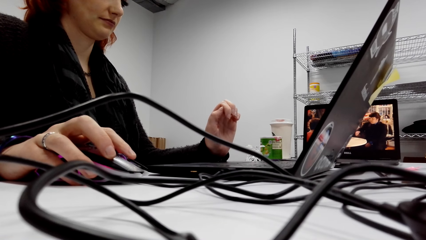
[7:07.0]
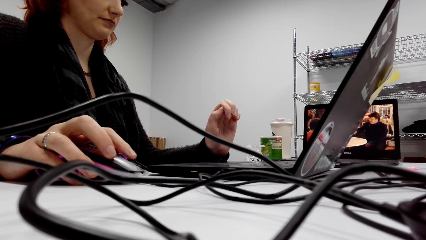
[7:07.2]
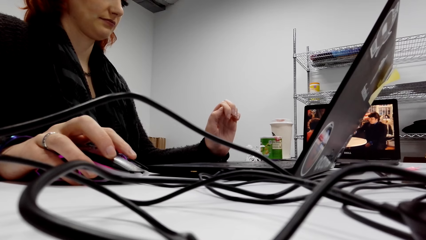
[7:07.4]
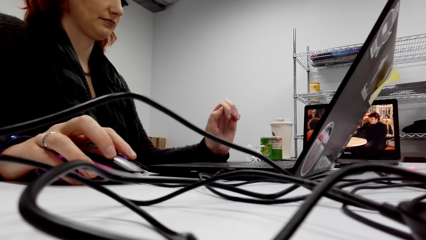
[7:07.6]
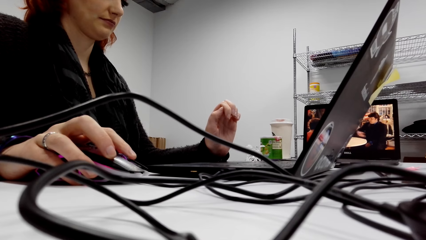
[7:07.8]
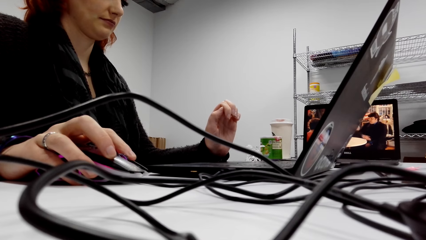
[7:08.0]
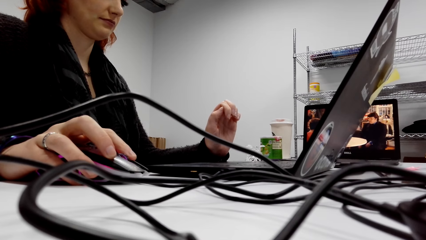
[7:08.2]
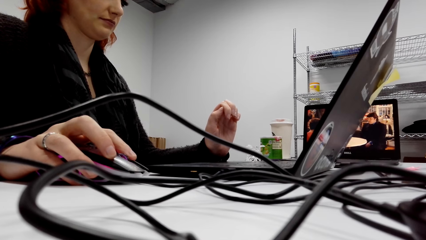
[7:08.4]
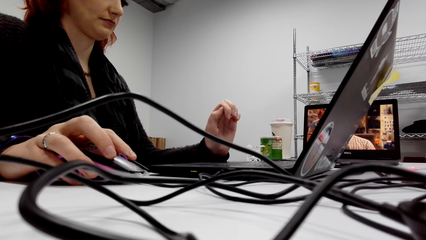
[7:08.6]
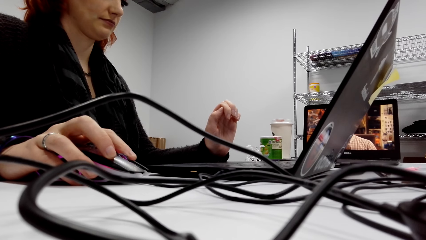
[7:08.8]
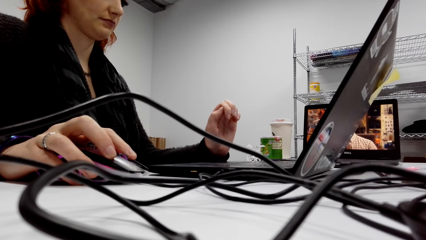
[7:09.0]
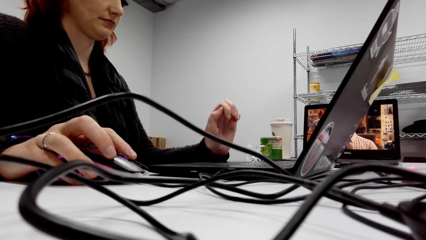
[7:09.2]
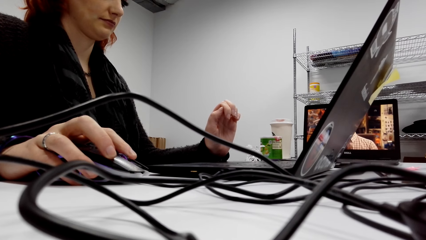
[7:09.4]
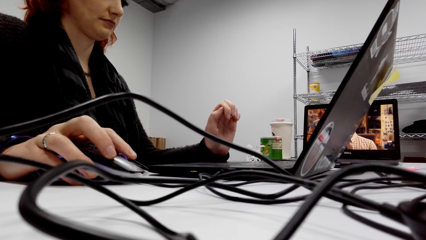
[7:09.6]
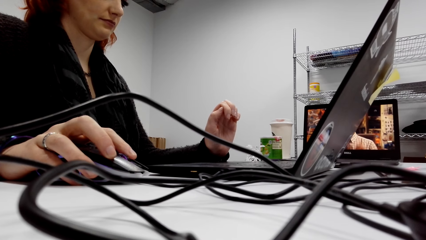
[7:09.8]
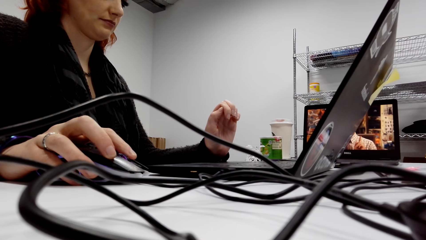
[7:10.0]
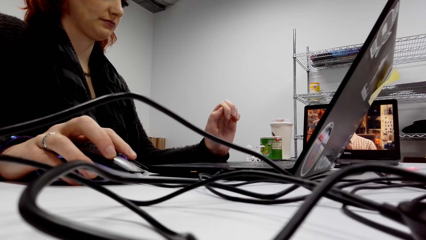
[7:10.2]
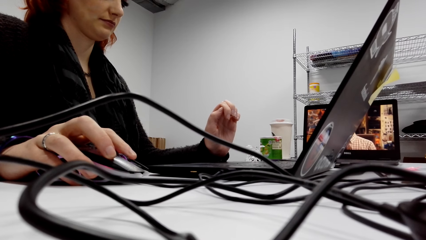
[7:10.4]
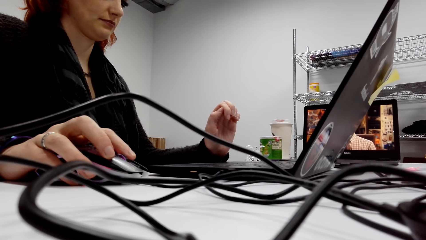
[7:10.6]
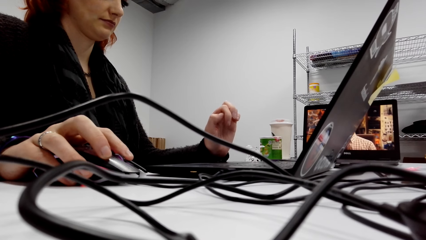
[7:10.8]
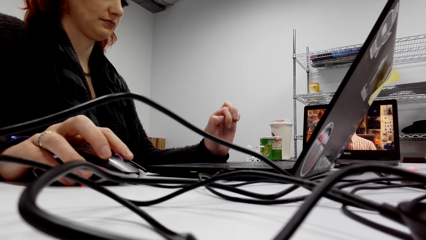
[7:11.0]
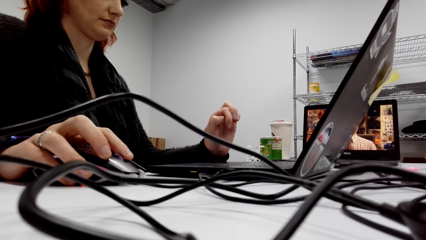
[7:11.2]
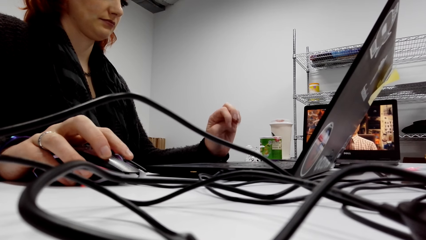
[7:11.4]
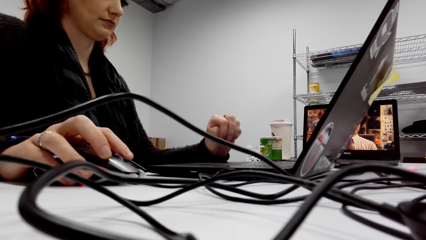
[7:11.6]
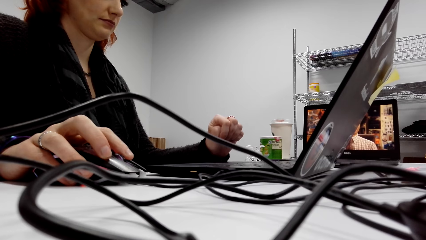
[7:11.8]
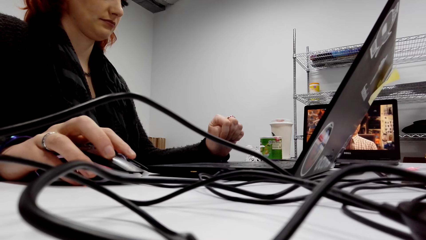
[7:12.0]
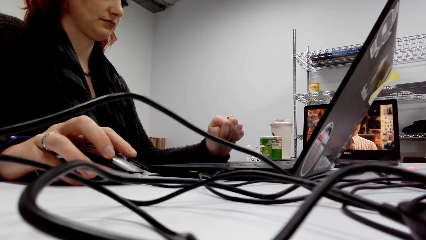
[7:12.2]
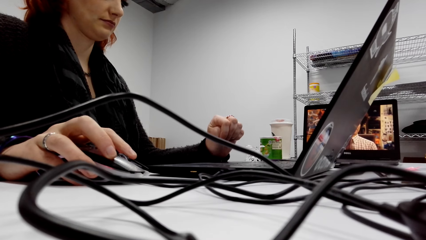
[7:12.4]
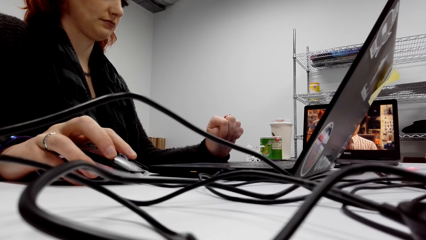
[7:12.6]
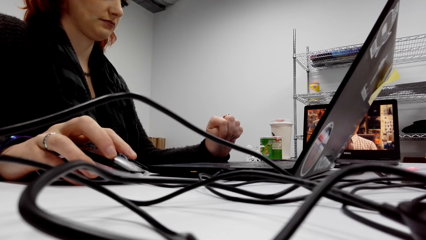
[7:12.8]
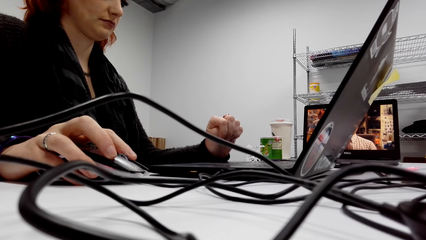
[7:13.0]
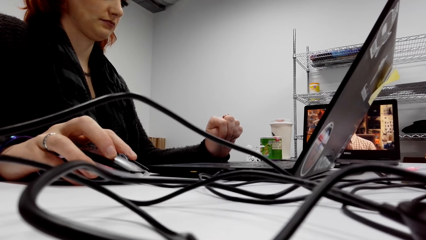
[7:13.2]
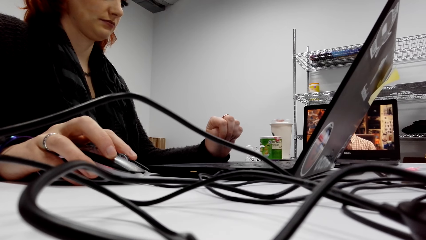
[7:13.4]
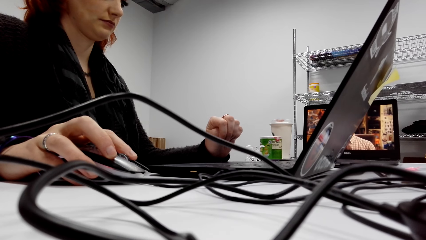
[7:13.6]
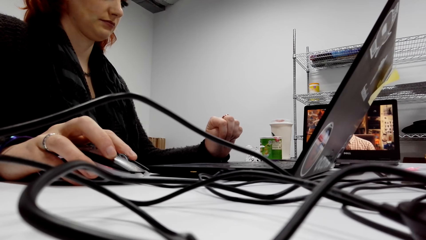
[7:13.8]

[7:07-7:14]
The camera wearer scrolls the mouse.

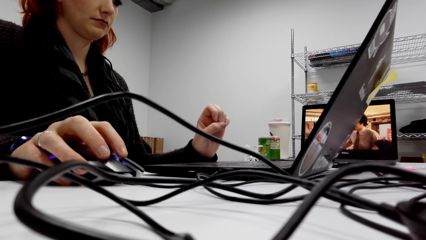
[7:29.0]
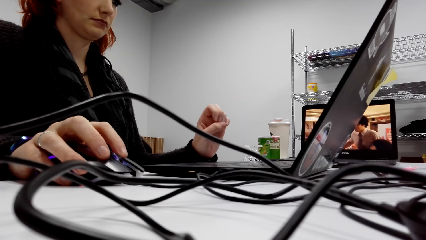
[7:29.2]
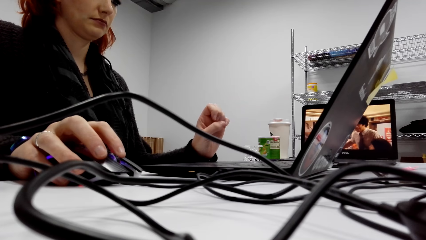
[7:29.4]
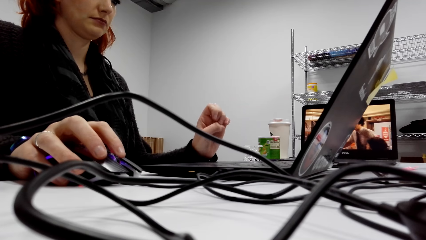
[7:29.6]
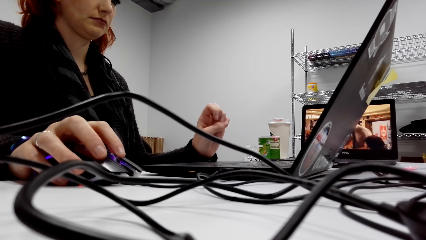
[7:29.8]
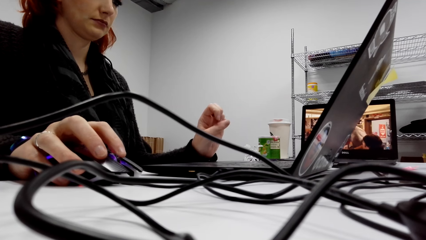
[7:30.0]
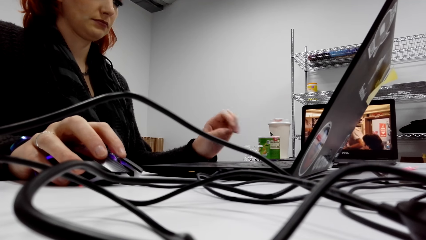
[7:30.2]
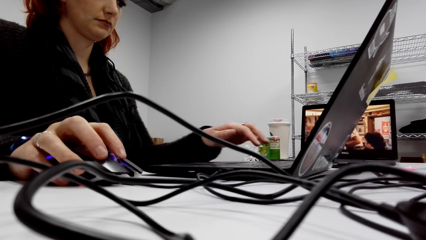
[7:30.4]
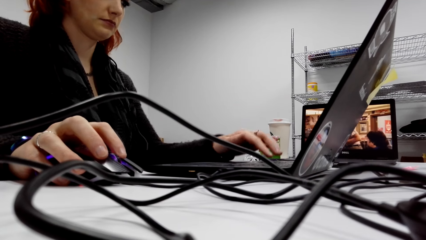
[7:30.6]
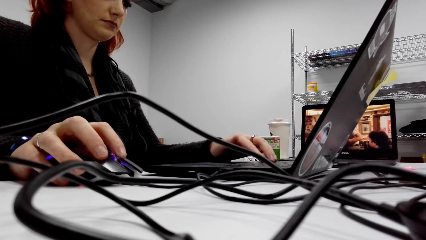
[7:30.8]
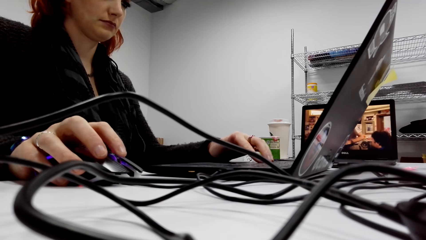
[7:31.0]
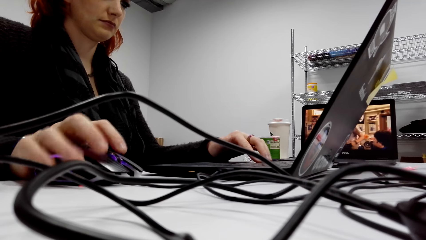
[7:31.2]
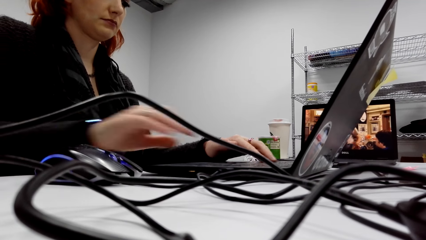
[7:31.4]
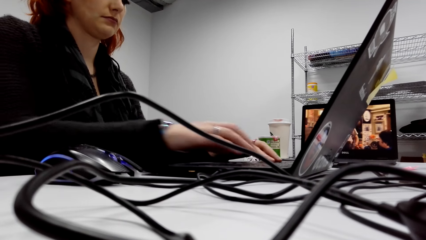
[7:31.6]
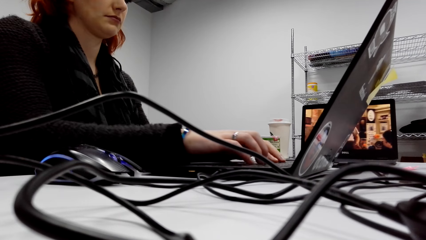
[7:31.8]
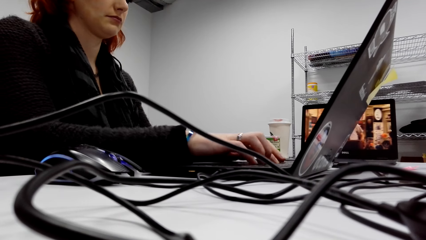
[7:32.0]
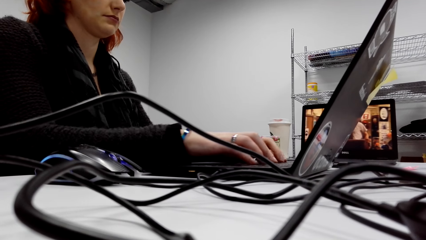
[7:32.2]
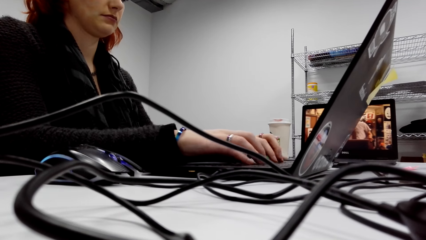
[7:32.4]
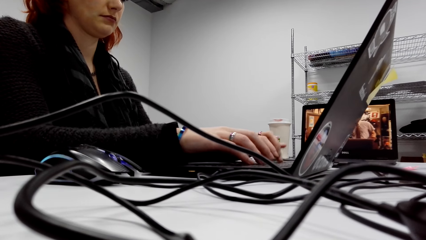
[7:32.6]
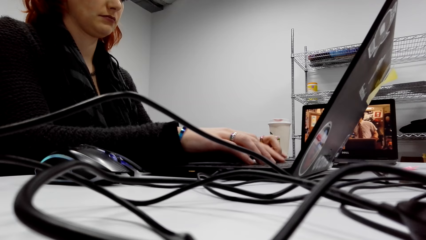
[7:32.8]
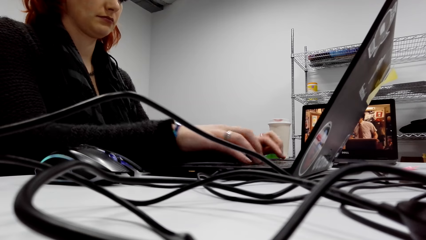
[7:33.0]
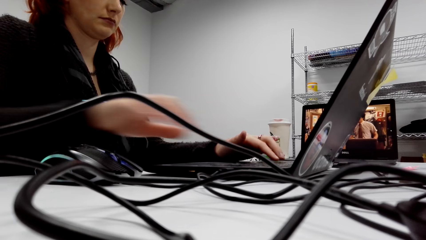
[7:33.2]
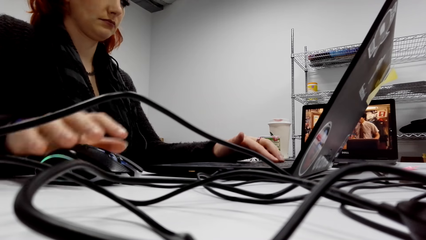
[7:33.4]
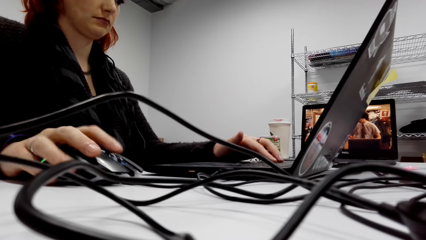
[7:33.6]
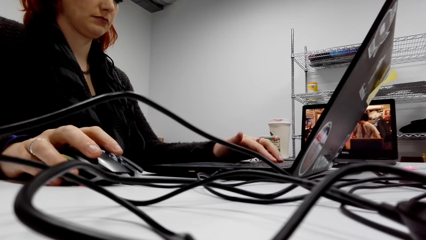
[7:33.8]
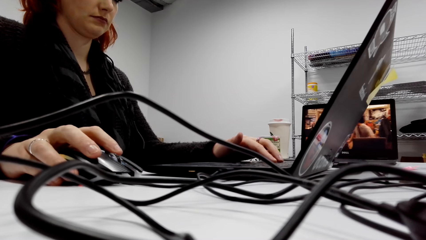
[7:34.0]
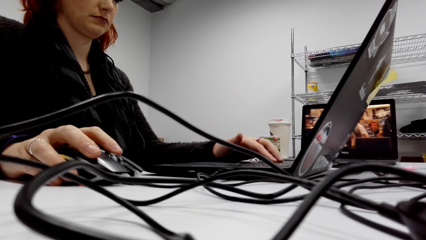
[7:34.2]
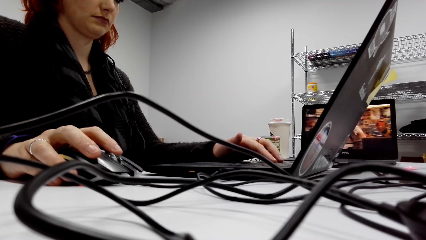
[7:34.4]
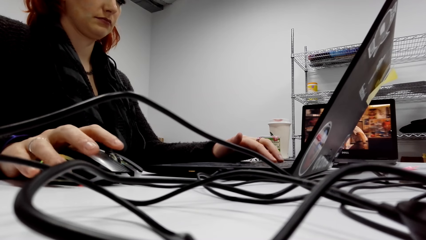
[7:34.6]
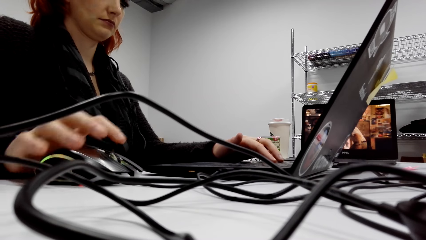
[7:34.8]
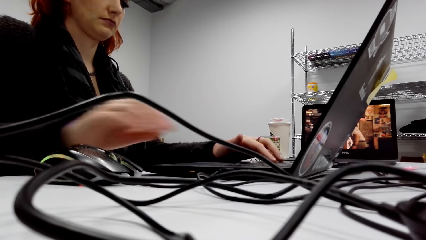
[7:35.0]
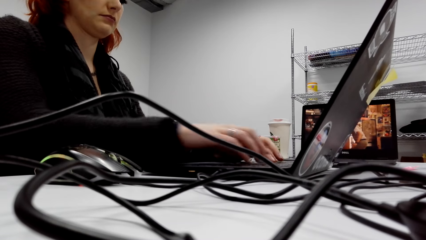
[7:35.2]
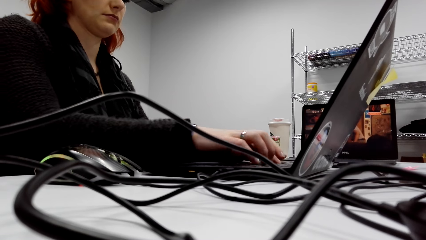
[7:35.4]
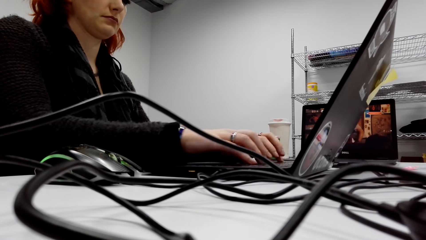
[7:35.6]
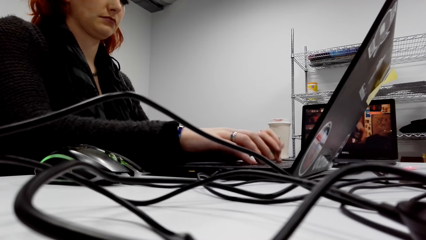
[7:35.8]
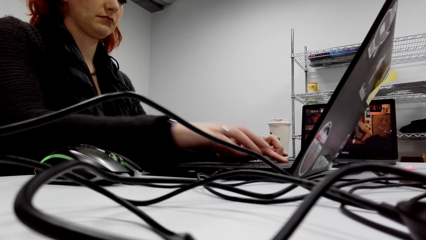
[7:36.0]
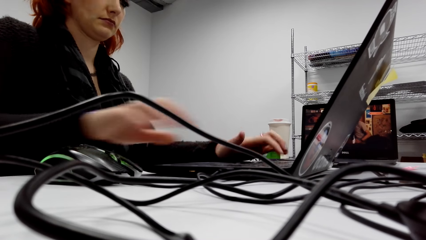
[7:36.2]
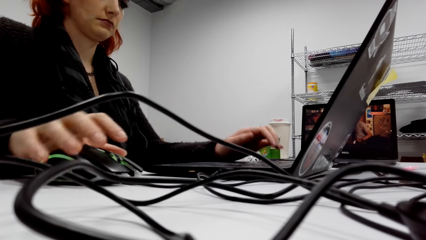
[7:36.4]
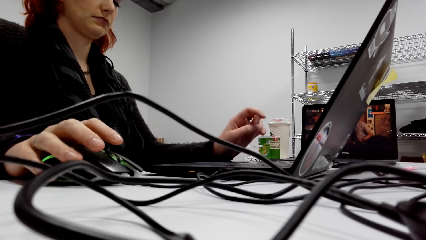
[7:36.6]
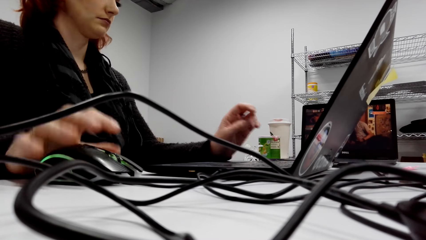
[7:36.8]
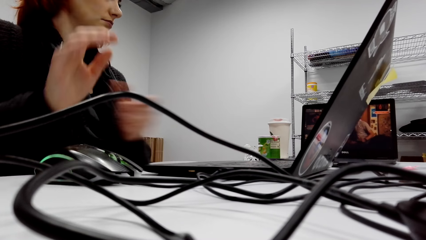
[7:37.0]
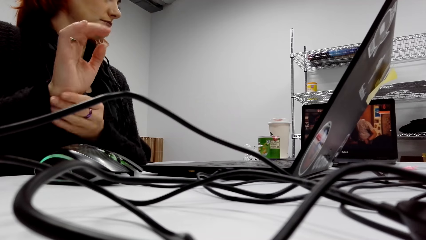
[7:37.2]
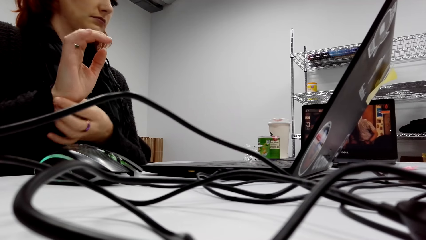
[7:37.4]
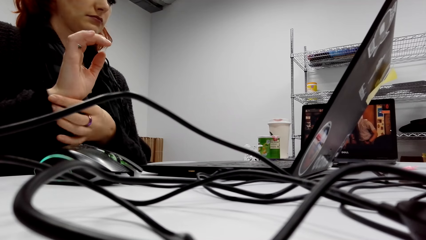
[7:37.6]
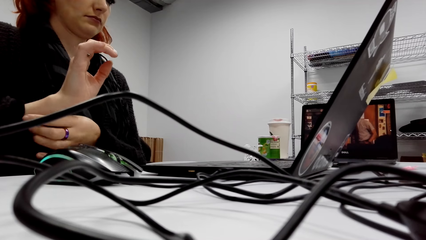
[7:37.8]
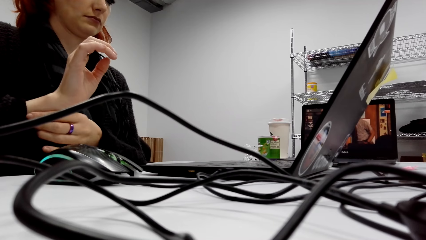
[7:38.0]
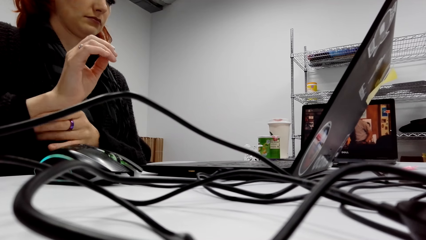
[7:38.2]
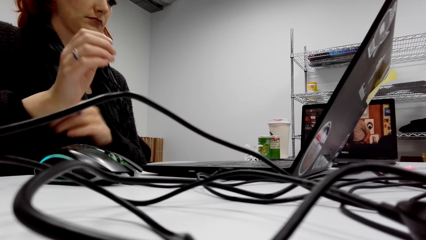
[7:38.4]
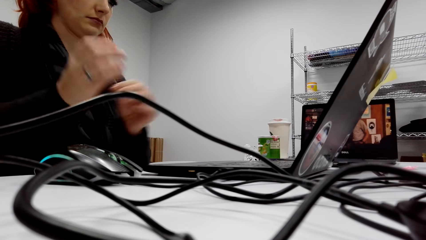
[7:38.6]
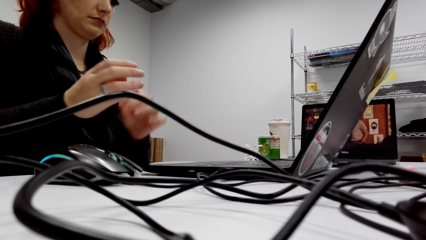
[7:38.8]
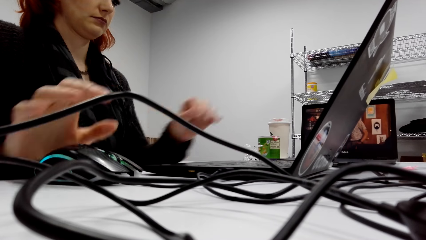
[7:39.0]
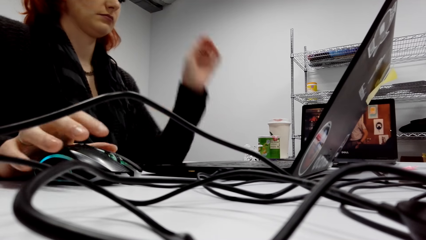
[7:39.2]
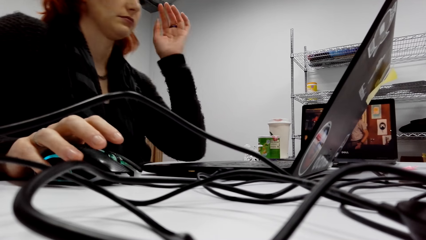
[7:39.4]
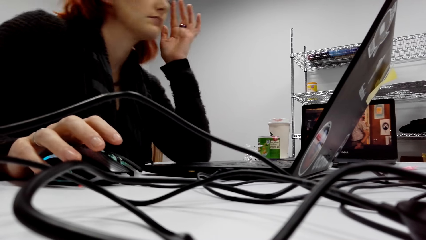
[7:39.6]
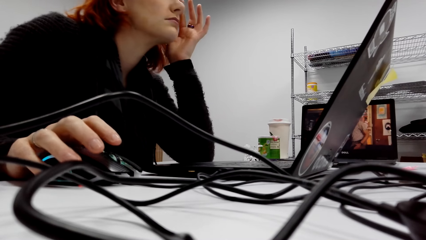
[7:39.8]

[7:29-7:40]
A lady types on the keyboard and scrolls the mouse. The lady types on the keyboard of the laptop, pushes the sleeves and scrolls the mouse.
